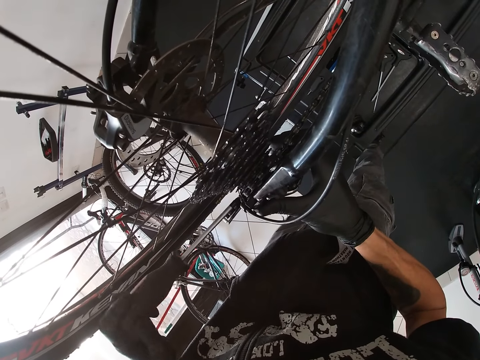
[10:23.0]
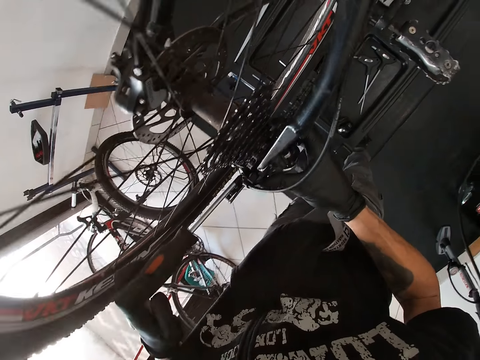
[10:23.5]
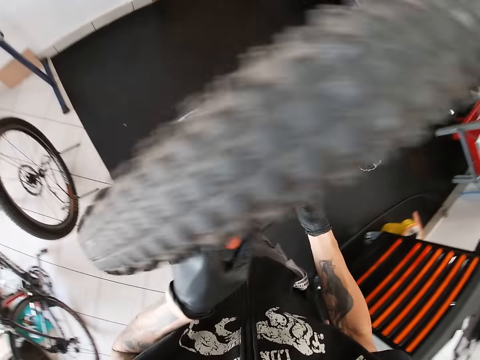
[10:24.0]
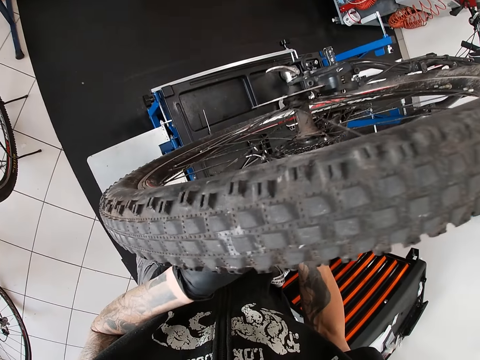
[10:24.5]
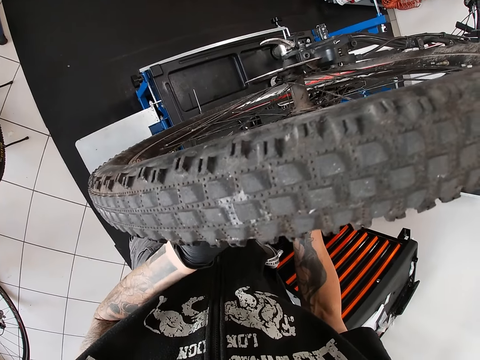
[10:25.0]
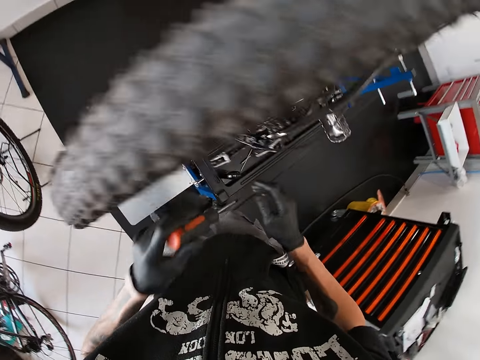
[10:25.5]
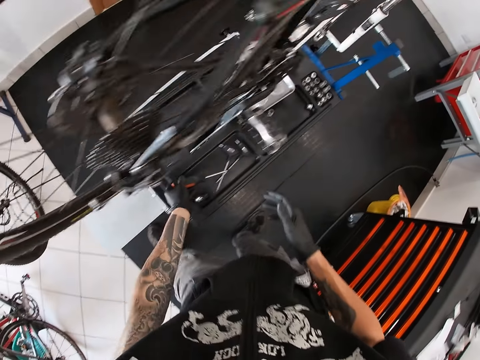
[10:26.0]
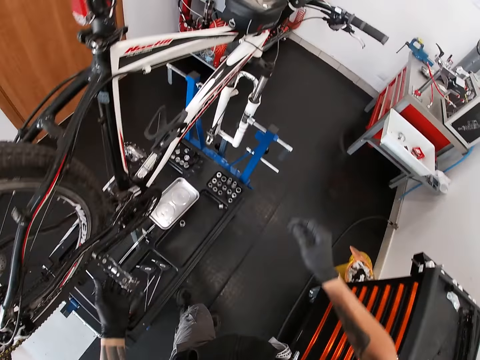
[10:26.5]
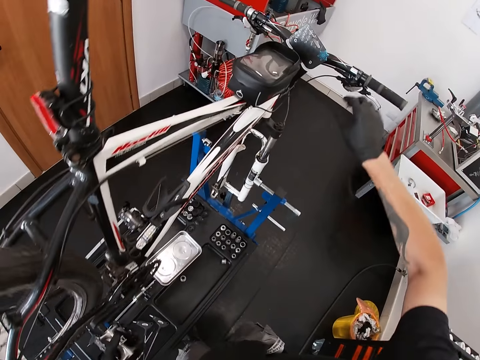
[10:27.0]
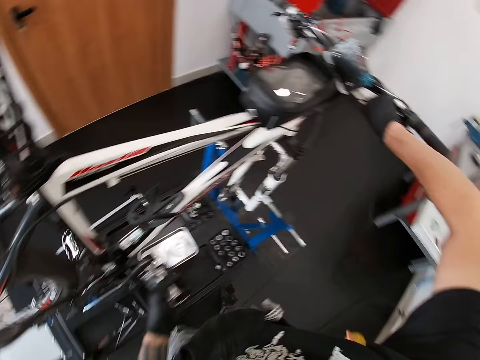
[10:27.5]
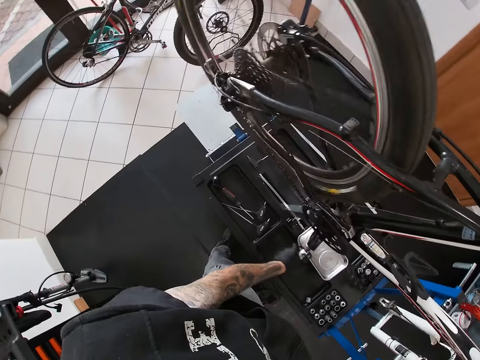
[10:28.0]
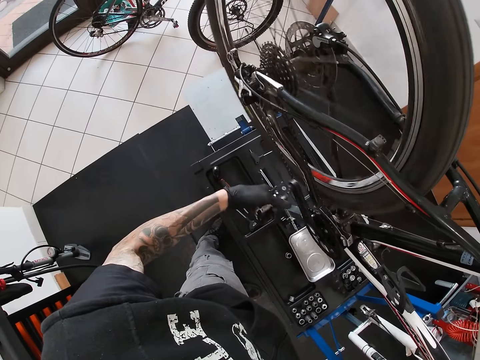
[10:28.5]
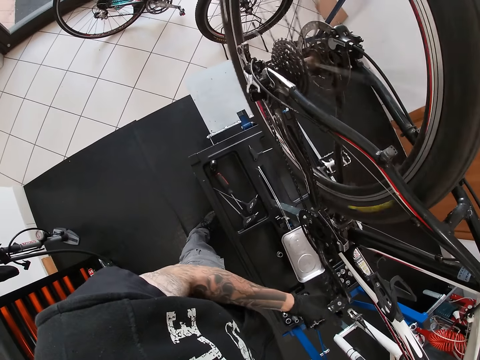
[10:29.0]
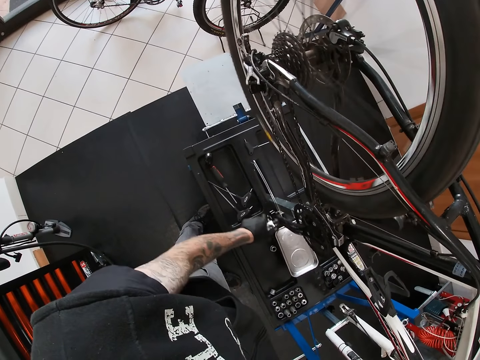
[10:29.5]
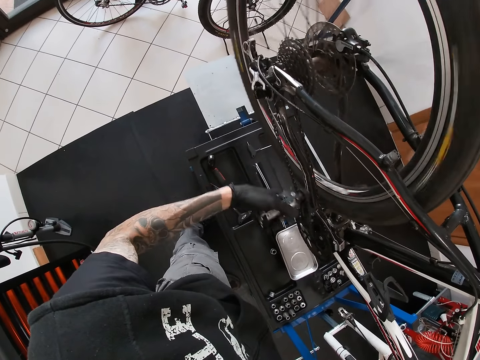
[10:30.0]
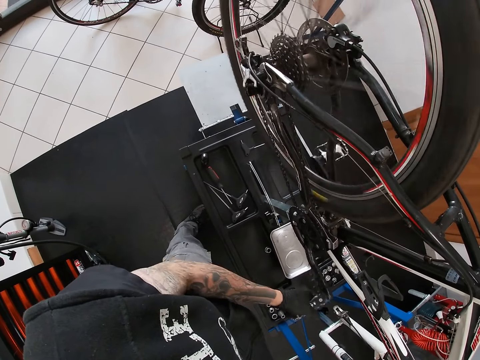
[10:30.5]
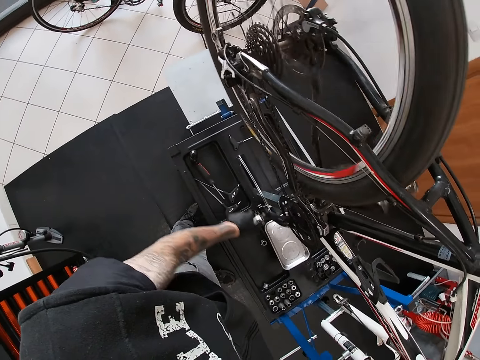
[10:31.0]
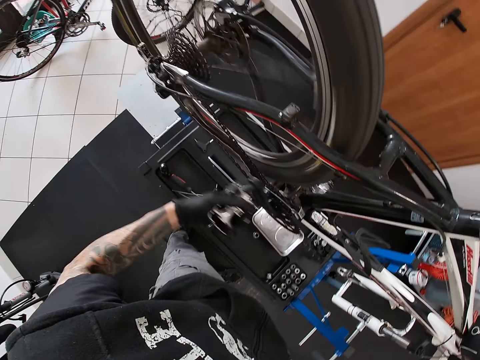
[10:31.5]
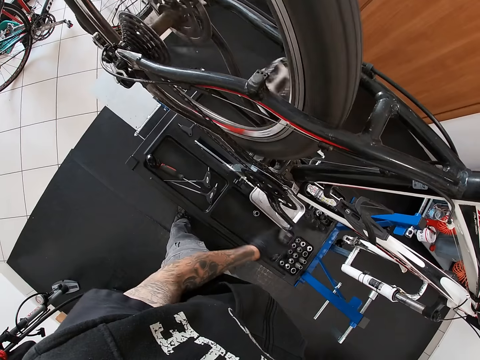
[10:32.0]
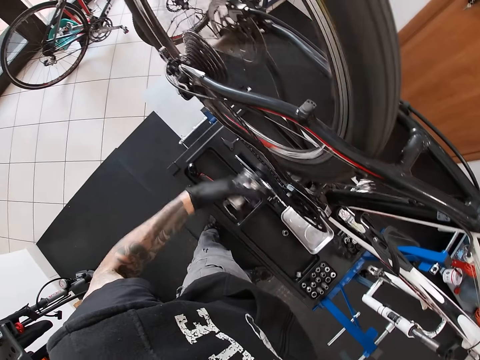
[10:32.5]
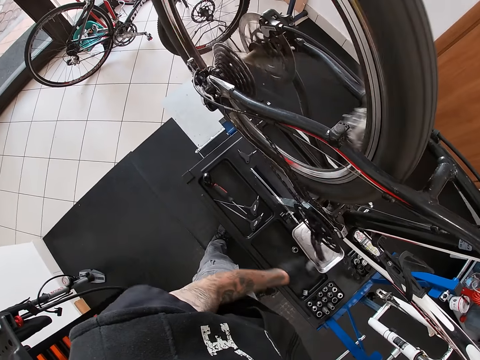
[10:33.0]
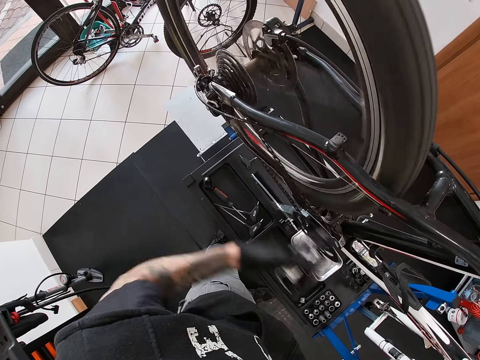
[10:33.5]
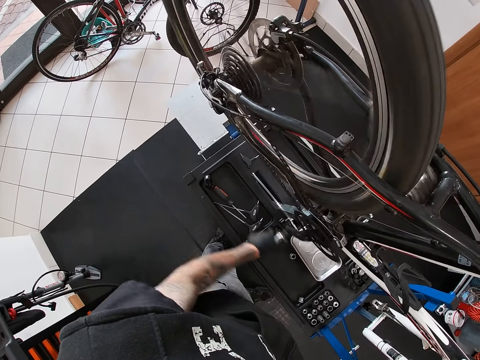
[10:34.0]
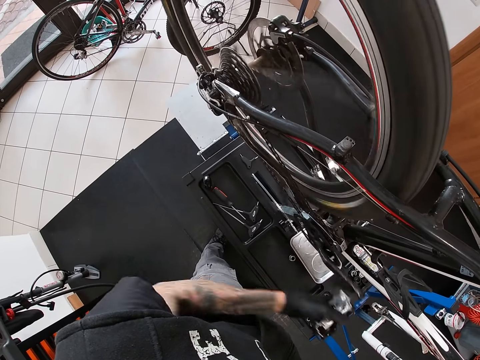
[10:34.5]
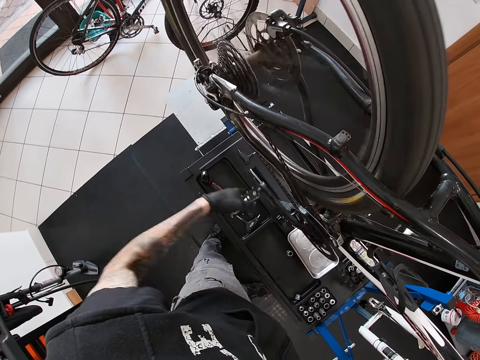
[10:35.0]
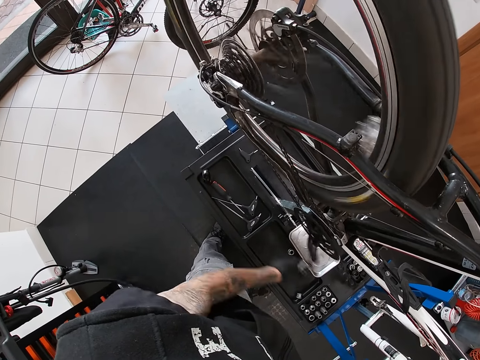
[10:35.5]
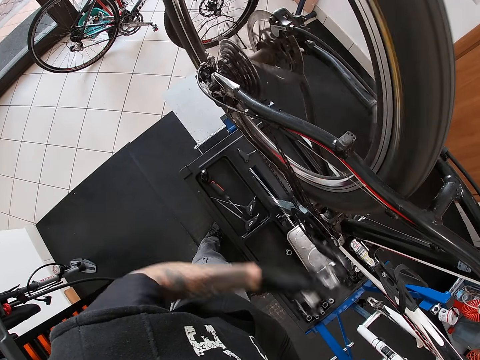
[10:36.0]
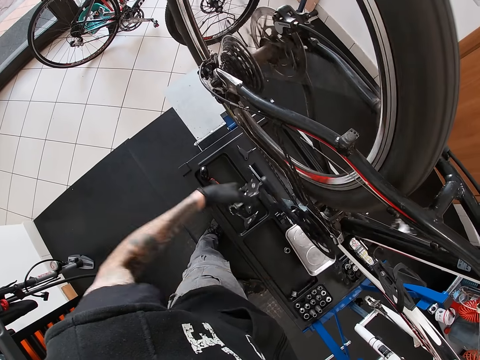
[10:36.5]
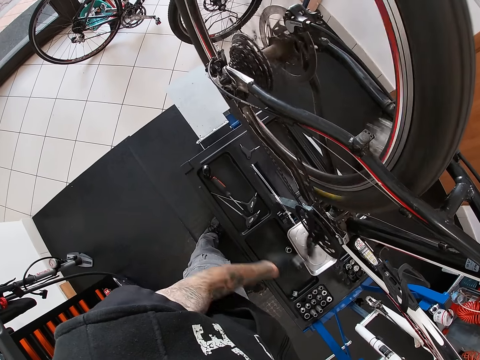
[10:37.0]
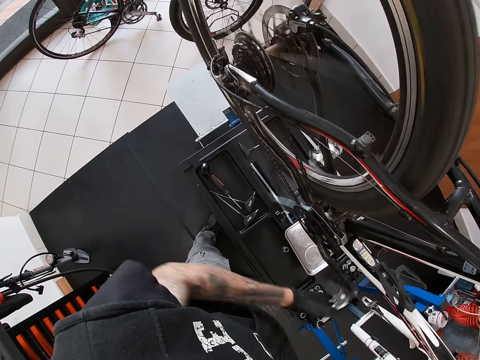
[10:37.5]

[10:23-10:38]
The camera wearer drops the screwdriver on the toolbox with his left hand. He holds the handlebar of the bicycle with his right hand and turns the pedal of the bicycle with his left hand.

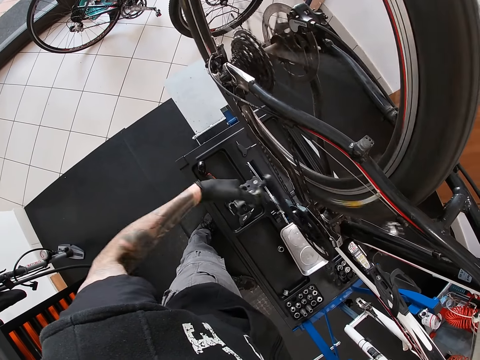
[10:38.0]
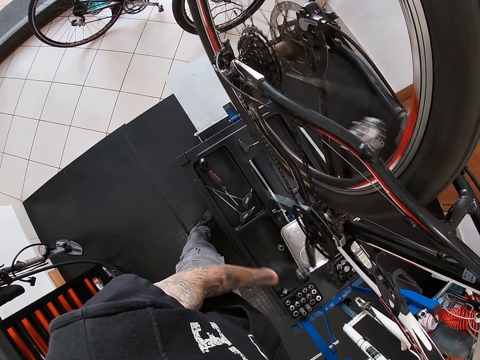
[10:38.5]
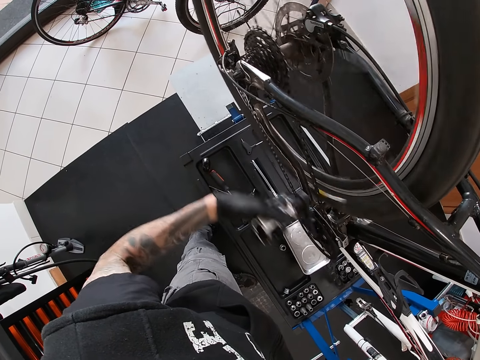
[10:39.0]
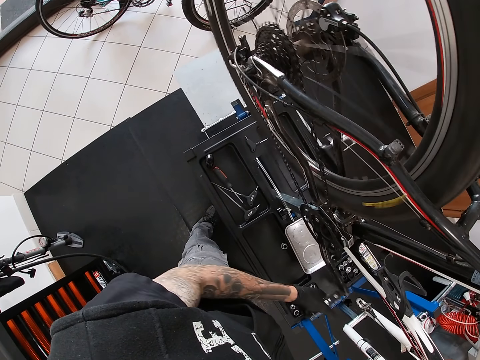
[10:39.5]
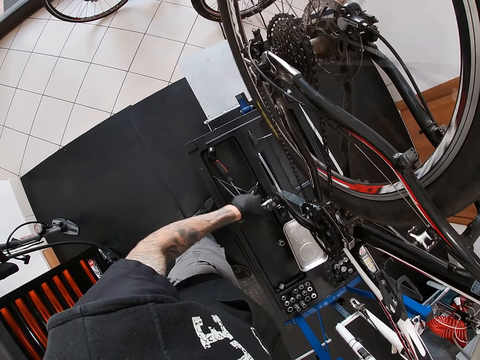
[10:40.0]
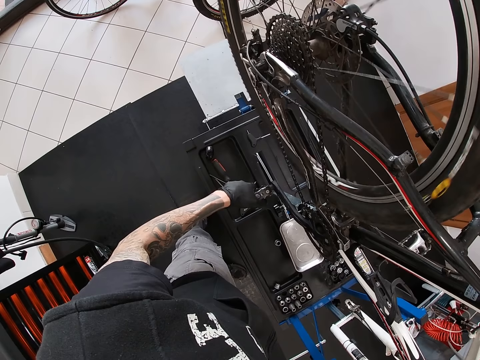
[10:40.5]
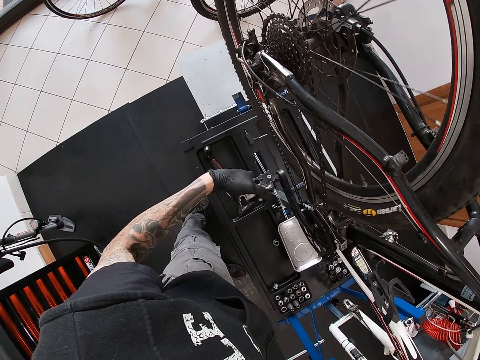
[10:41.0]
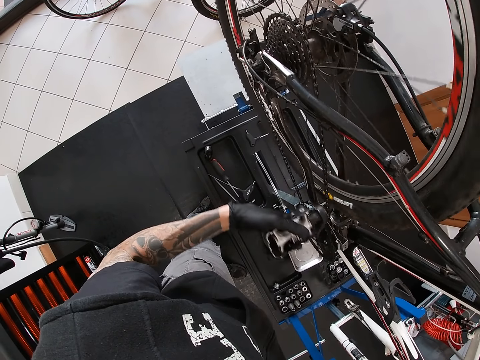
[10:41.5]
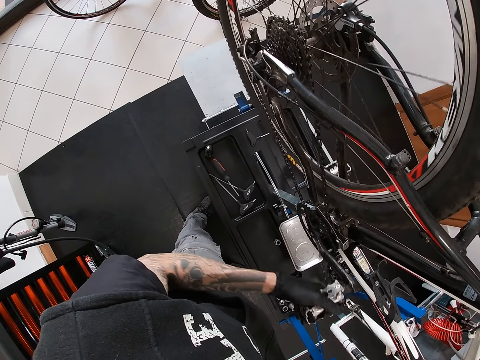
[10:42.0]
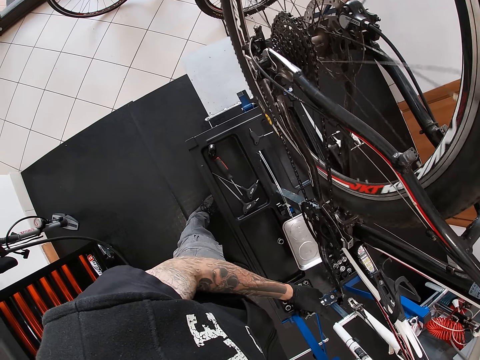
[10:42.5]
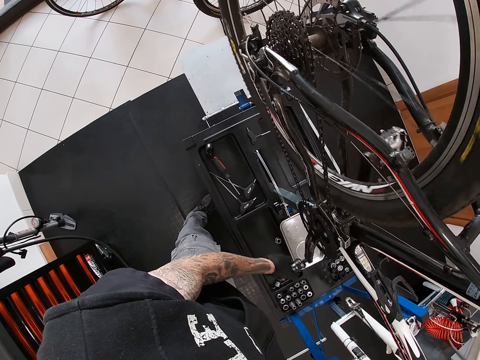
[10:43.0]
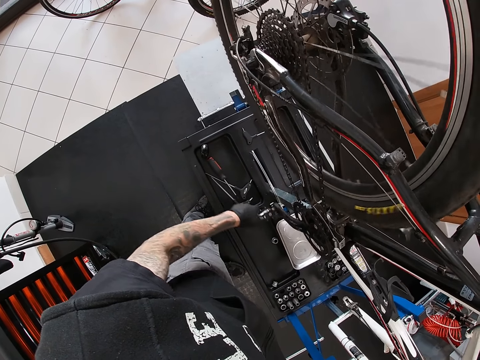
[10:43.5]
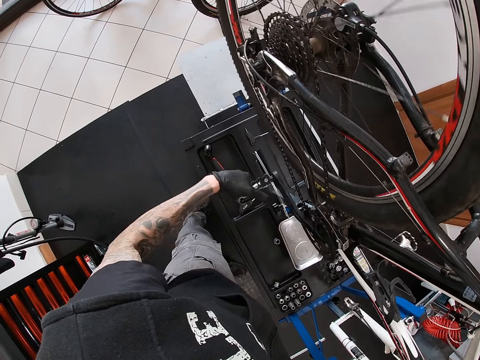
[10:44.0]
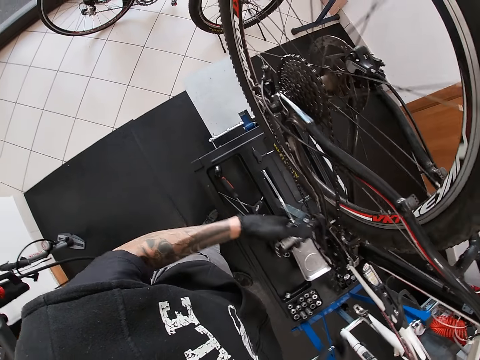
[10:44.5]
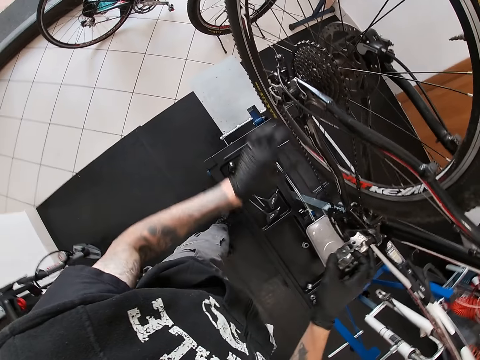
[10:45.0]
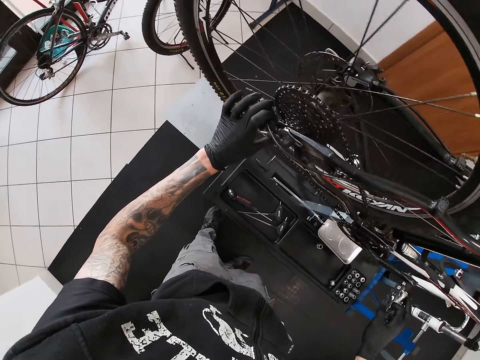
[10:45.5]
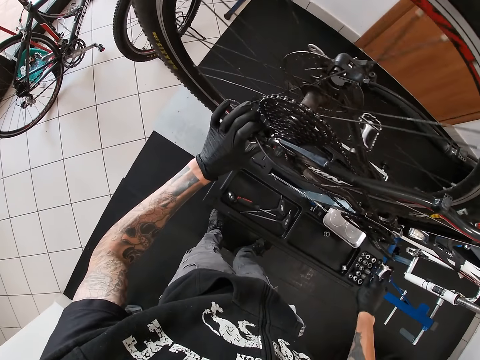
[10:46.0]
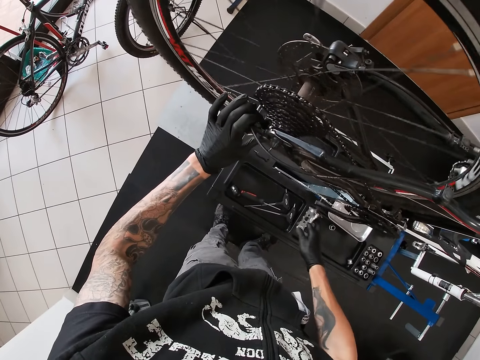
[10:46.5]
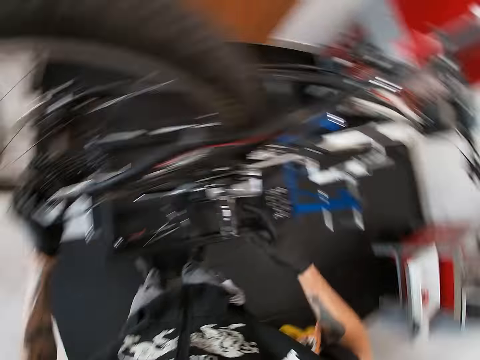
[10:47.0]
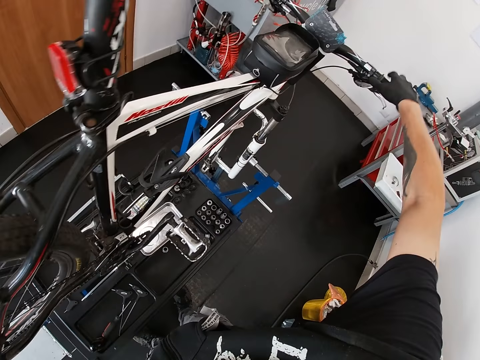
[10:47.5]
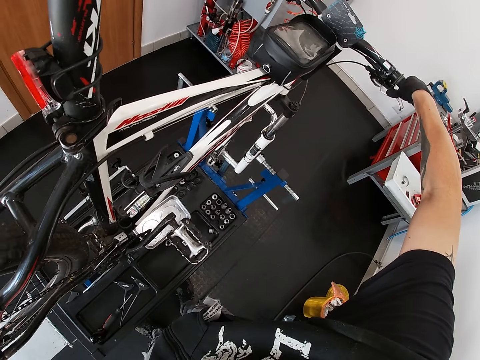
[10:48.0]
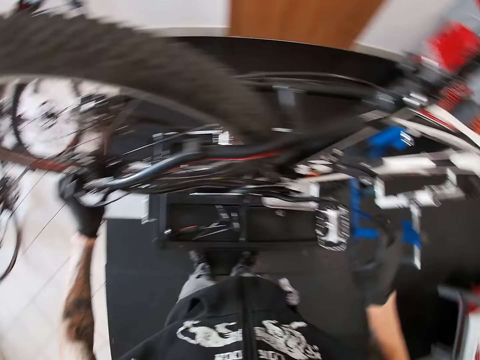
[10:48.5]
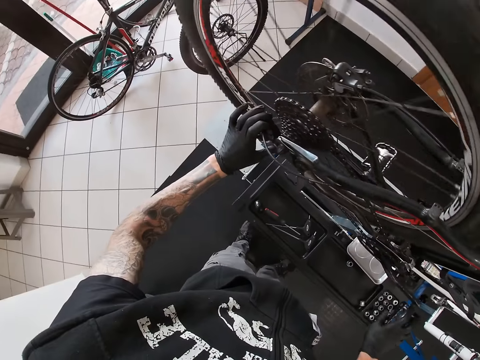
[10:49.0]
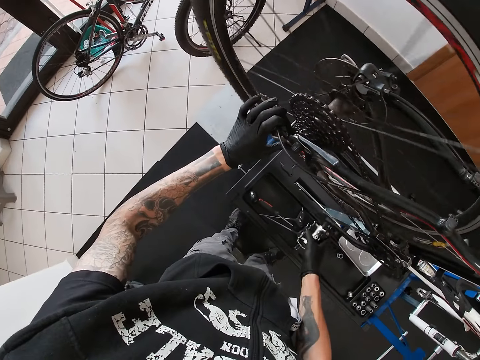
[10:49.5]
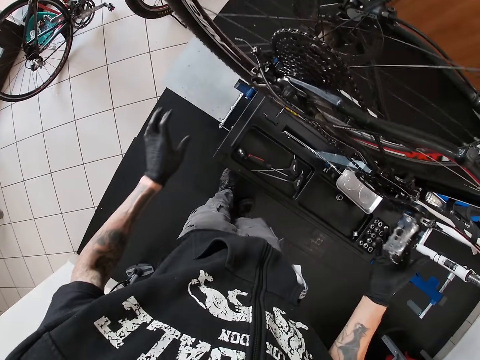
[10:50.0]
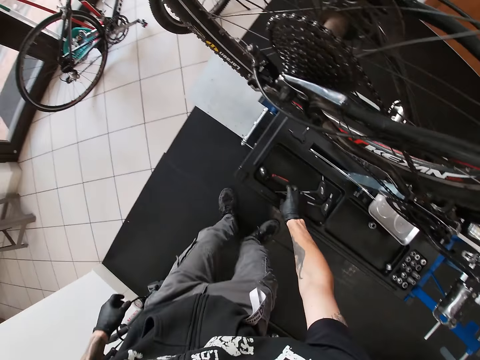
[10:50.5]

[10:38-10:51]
The camera wearer passes the pedal from his left hand to his right hand. He holds the rear derailleur with his left hand and turns the pedal of the bicycle with his right hand. He touches the chain end of the bicycle. He holds the handlebar of the bicycle with his right hand and turns the pedal of the bicycle with his right hand. He picks up the screwdriver from the toolbox with his right hand.
